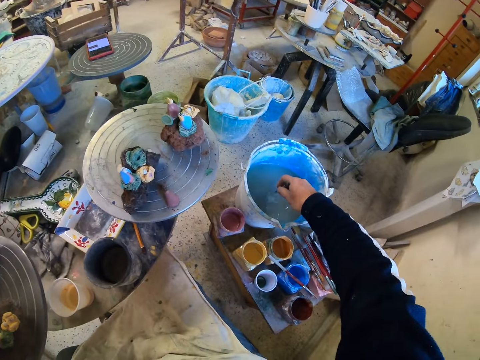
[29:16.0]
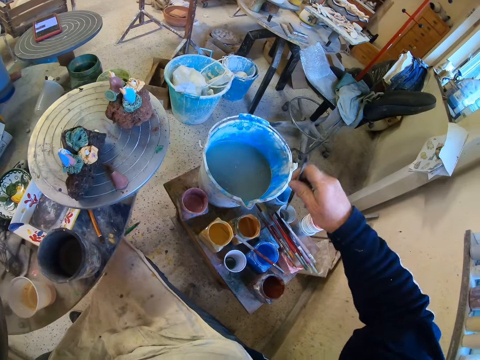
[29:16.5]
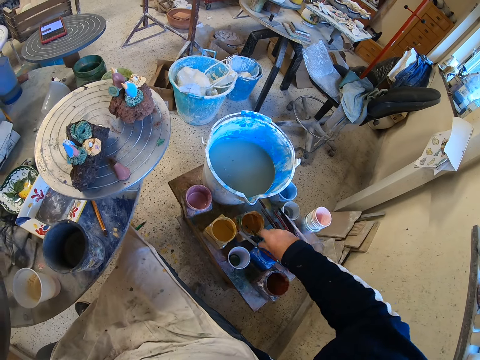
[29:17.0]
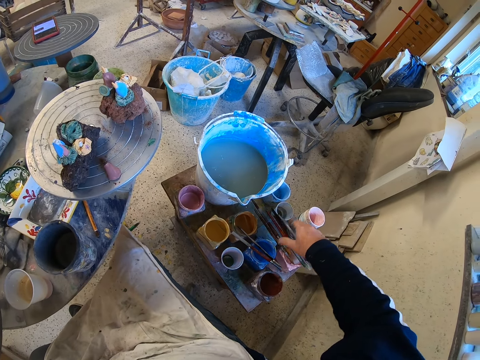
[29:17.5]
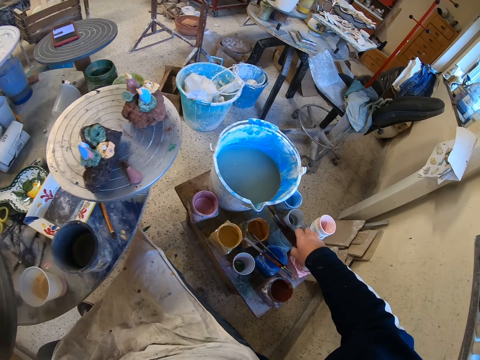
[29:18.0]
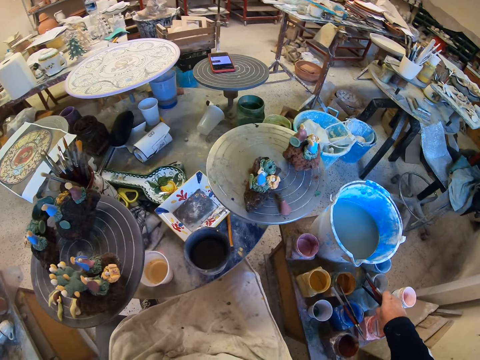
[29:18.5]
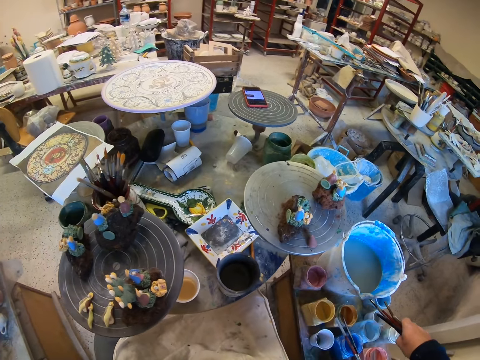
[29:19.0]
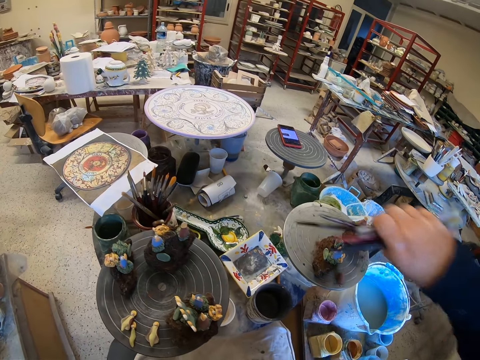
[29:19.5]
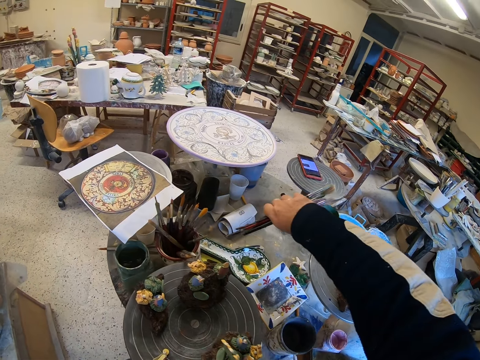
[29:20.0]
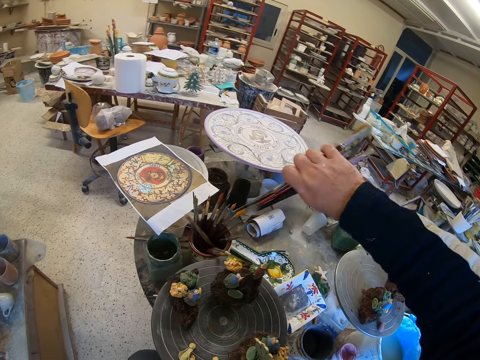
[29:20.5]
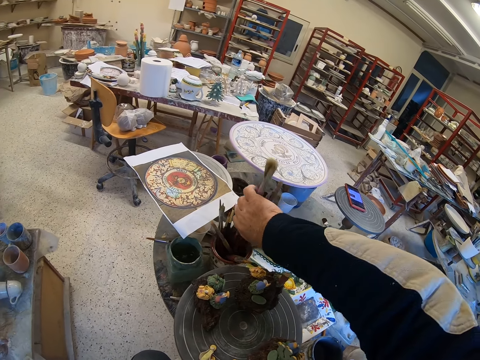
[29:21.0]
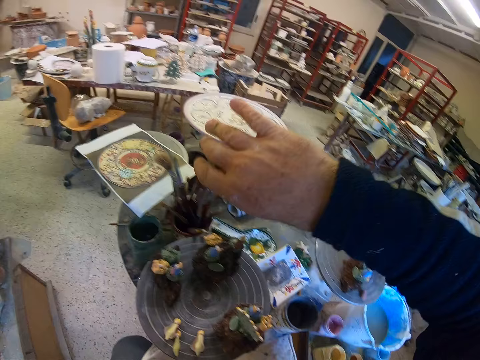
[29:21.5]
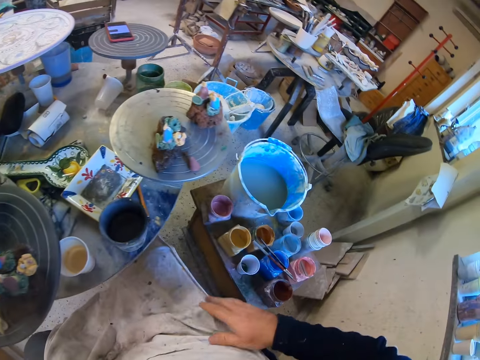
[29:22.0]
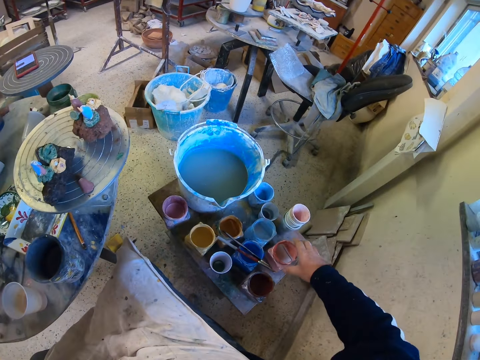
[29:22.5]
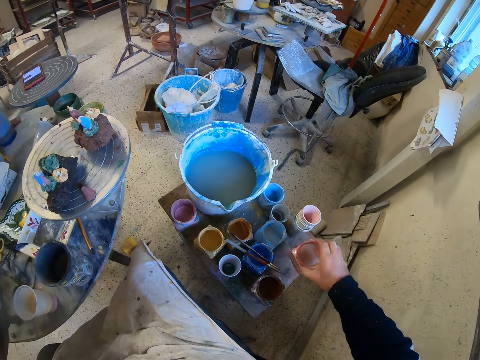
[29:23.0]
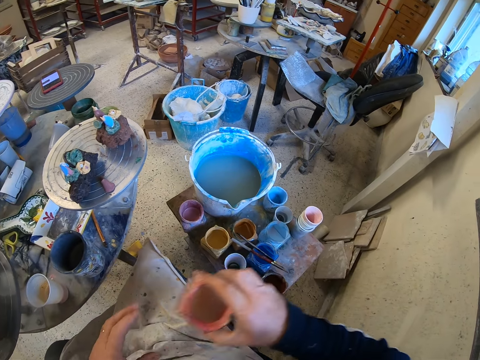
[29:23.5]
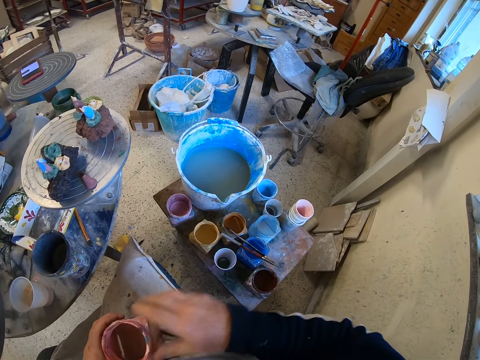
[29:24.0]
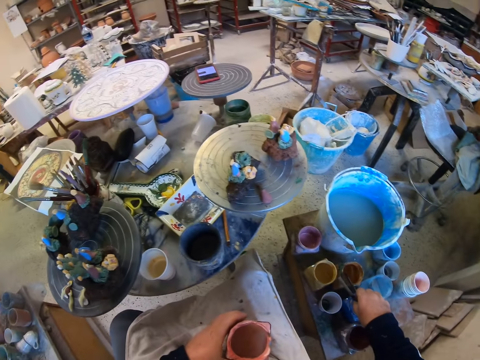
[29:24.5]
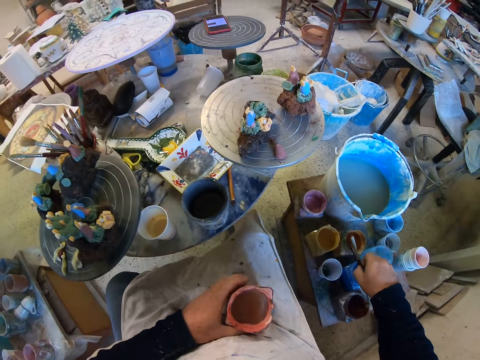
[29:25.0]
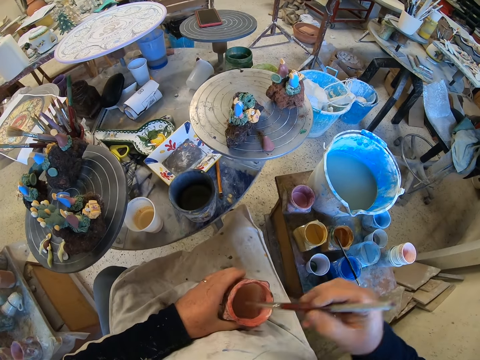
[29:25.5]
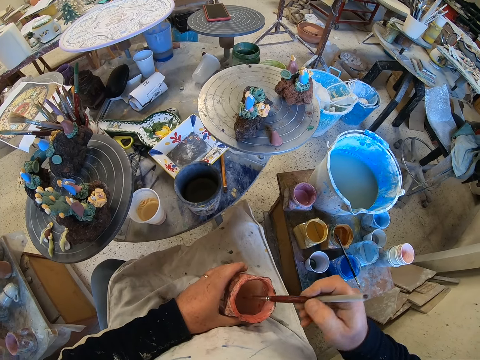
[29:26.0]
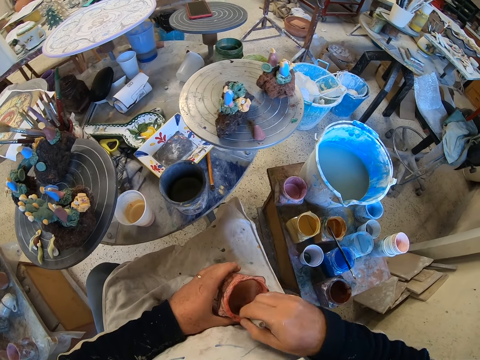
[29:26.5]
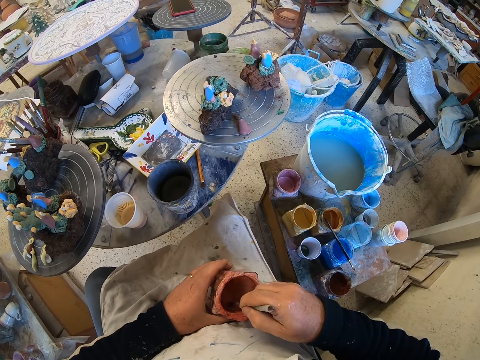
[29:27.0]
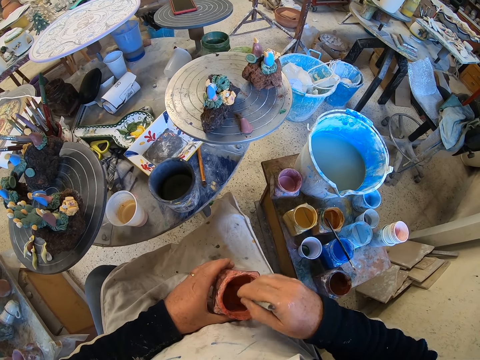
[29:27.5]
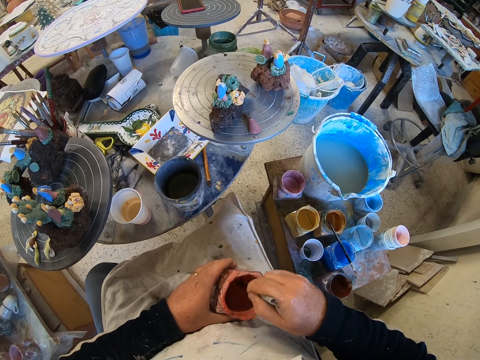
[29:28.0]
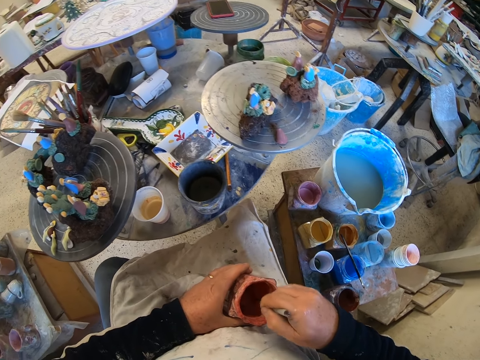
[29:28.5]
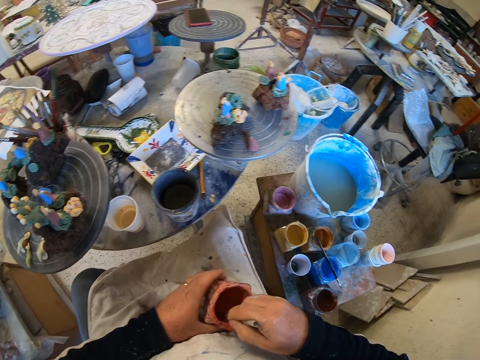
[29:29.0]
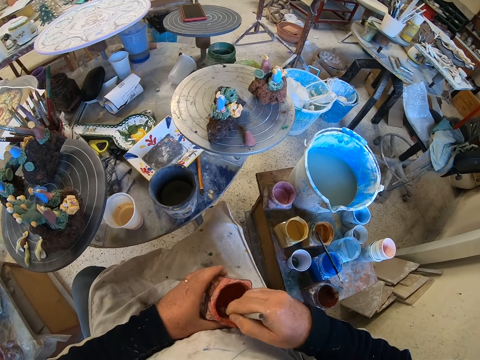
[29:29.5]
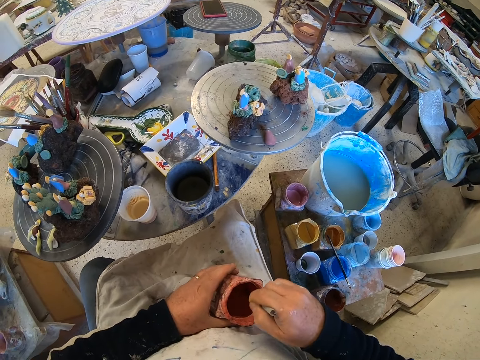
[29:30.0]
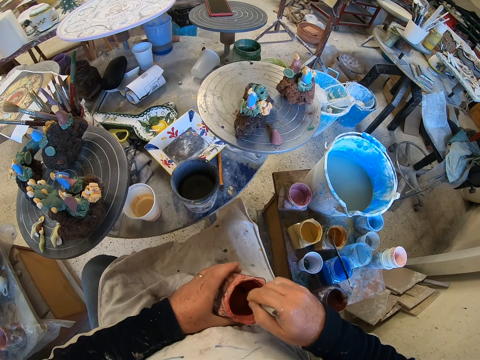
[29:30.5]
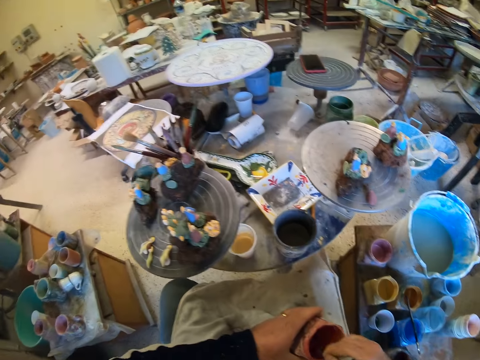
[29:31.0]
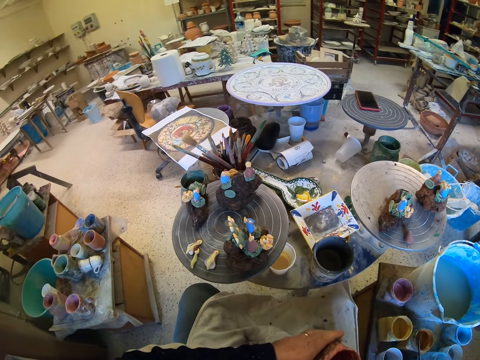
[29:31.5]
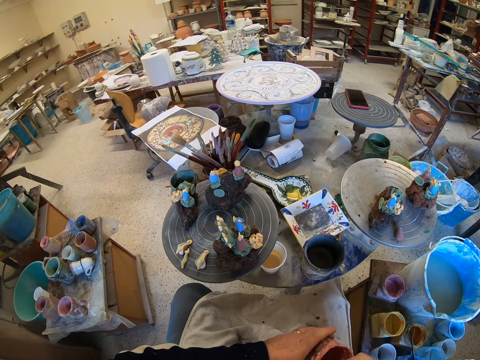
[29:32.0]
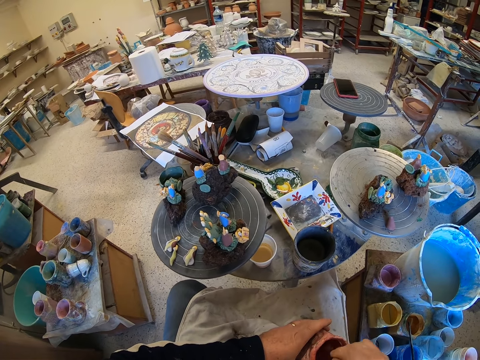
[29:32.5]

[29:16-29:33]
The camera wearer dips a paint brush in the watercolor. He places the paint brushes on the paint containers. He lifts the paint brushes from the paint containers. He puts the paint brushes in a container. He lifts a container from the table. He touches something. He places the container on his left hand. He lifts a brush from the paint container. He dips the paint brush in the paint. He stirs the paint. He shakes the colors.

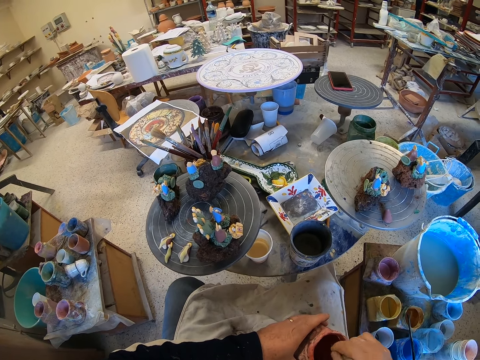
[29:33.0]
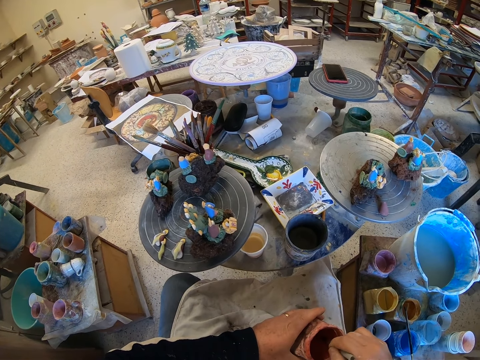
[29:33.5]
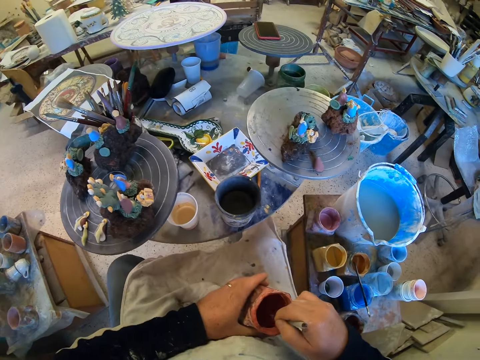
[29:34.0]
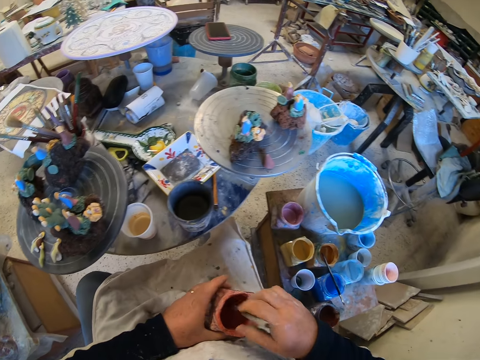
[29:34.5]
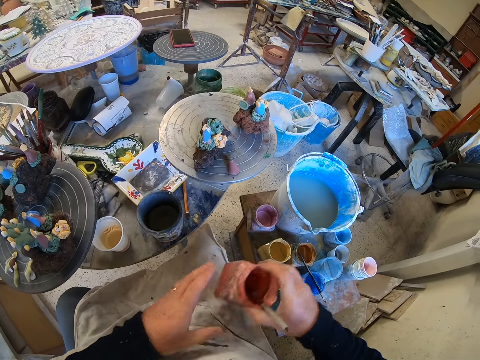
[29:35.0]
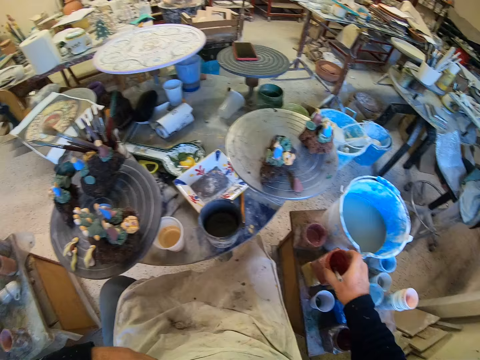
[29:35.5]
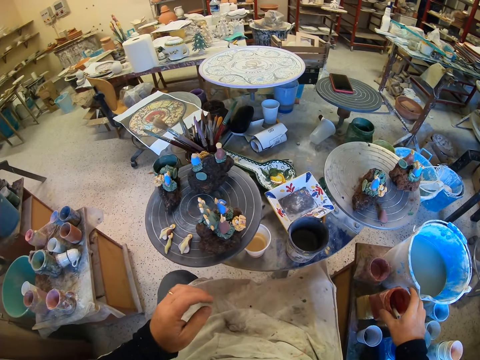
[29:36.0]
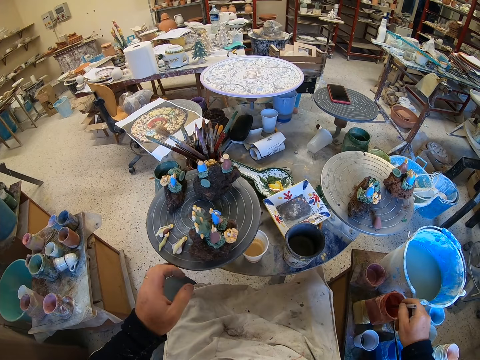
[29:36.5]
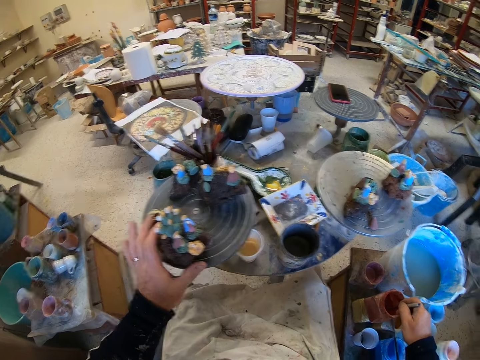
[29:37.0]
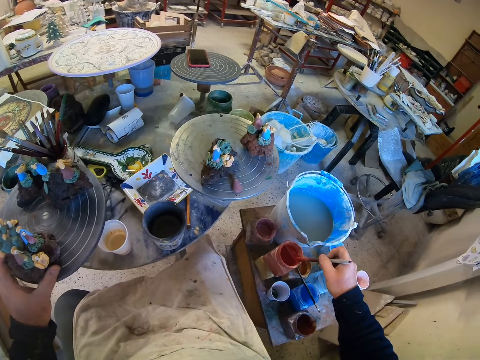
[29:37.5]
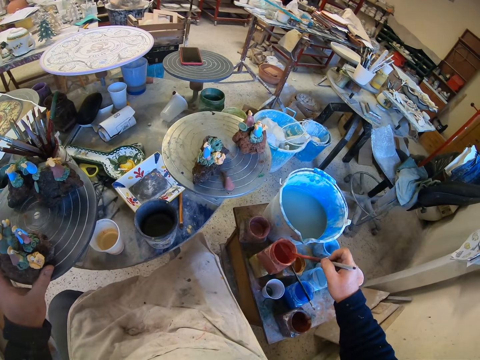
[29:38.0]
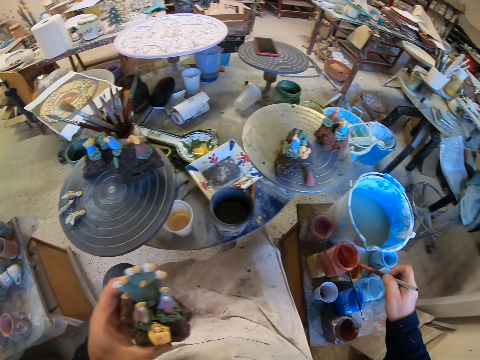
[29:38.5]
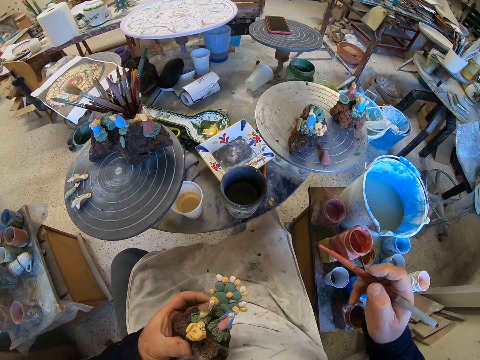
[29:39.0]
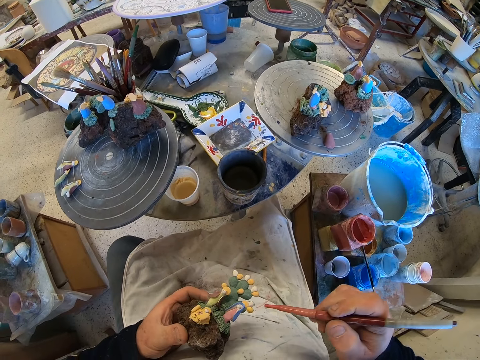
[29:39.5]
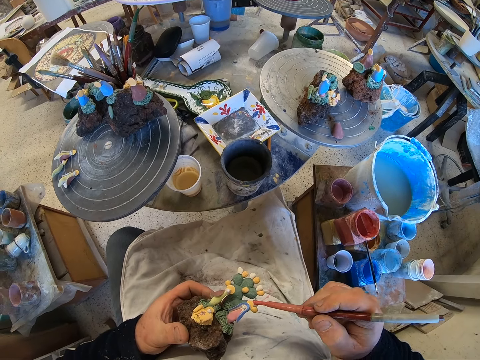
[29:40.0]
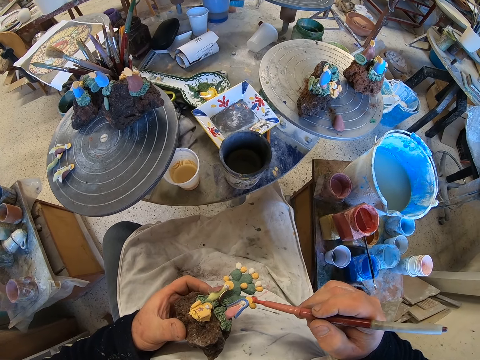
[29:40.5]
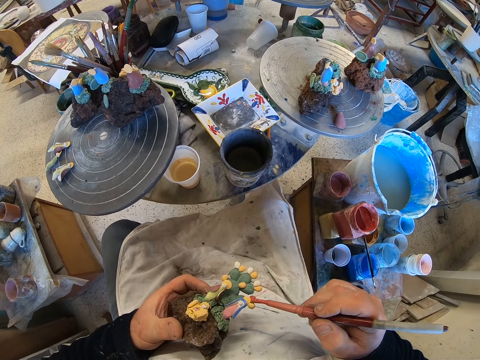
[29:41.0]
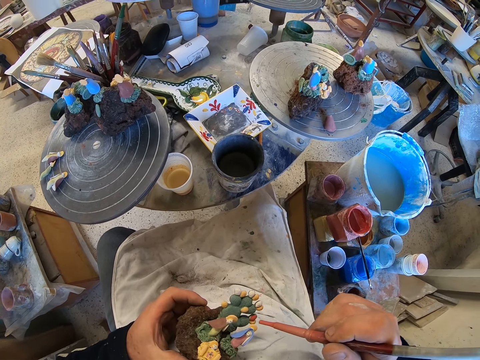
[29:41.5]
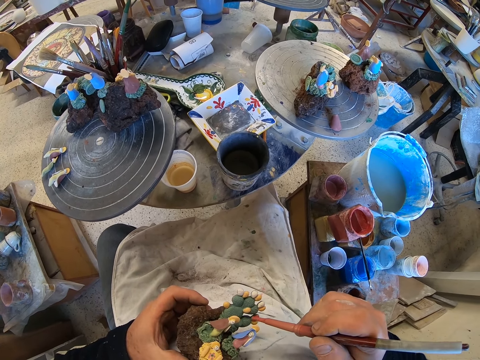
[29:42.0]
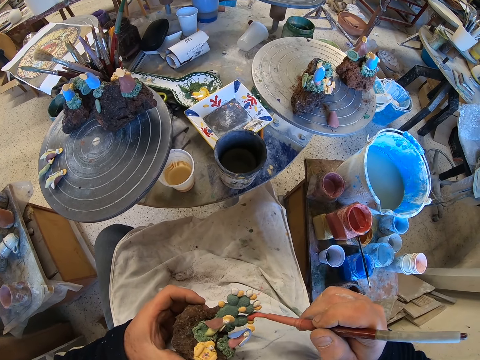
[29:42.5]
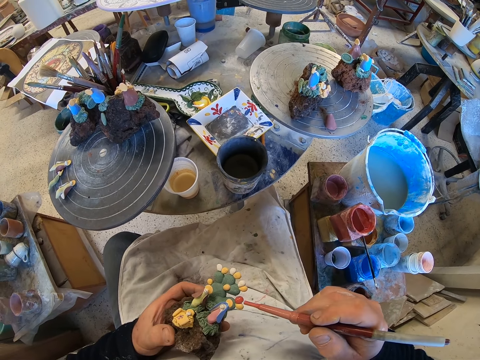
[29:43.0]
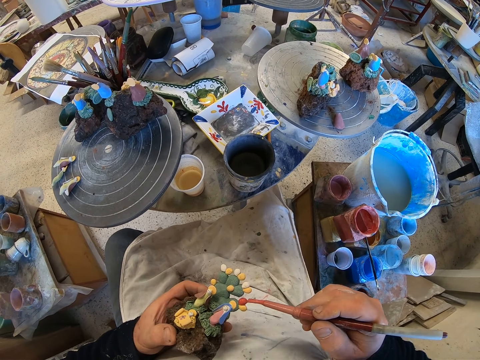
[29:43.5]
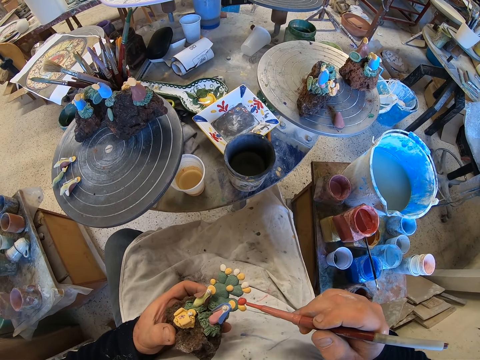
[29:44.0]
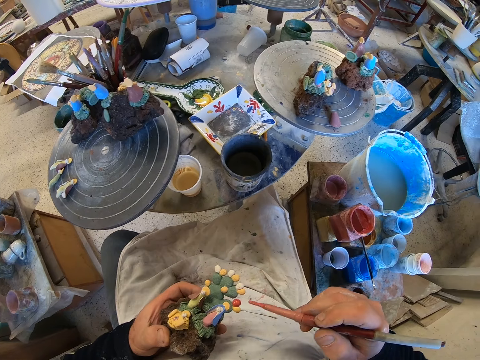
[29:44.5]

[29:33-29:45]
The camera wearer places the paint container on a table. They rotate the table. They reduce paint from the paint brush. They lift a figurine from the table. They paint the figurine.
